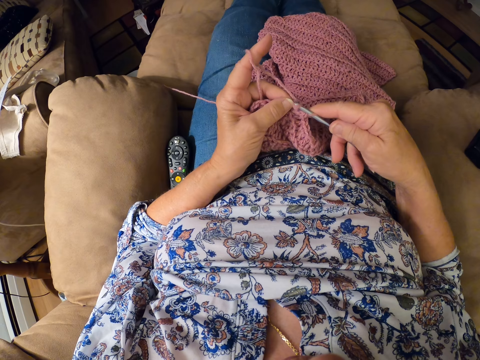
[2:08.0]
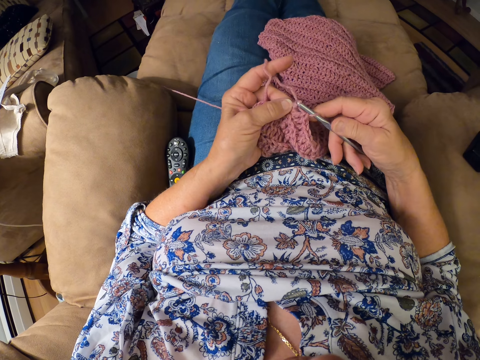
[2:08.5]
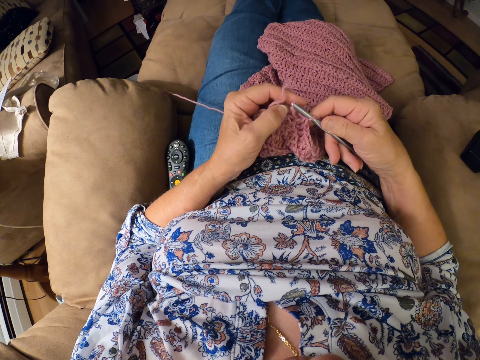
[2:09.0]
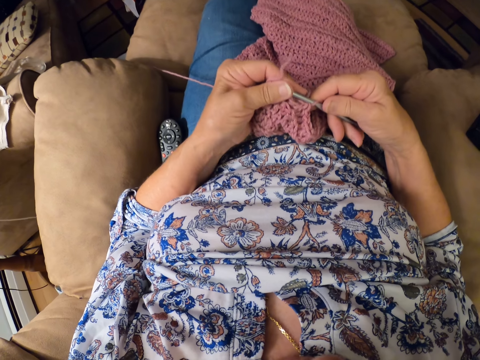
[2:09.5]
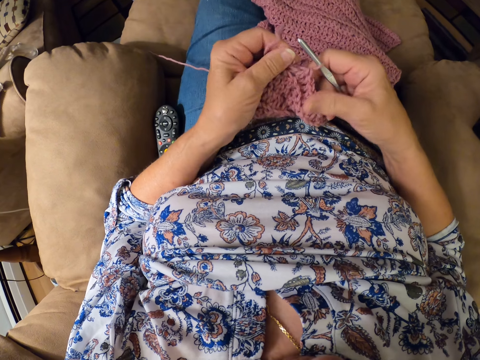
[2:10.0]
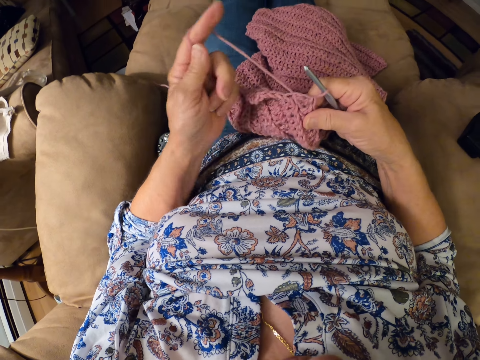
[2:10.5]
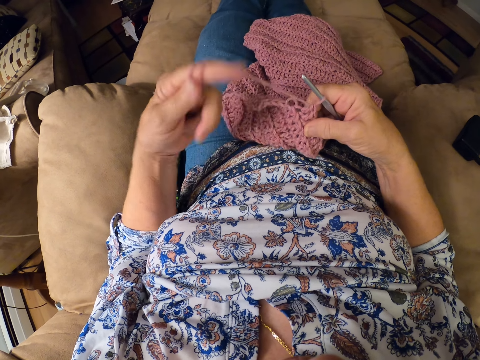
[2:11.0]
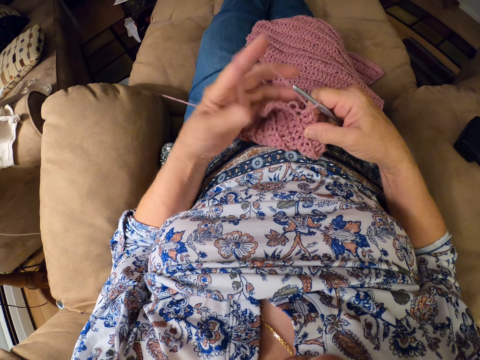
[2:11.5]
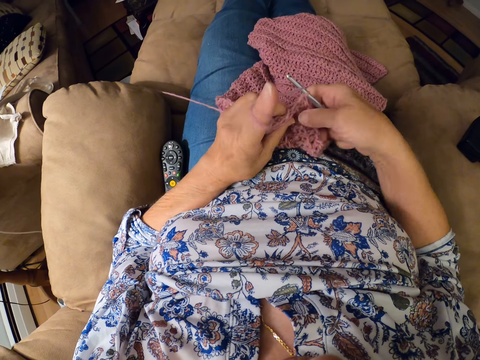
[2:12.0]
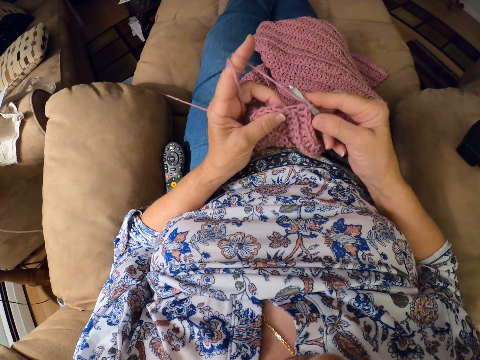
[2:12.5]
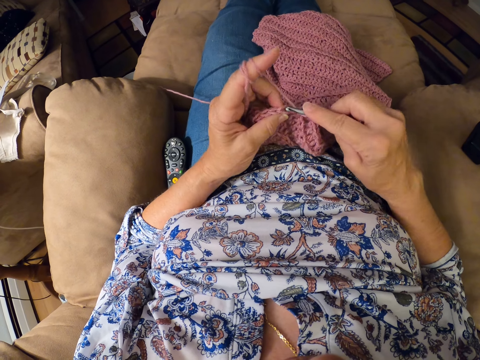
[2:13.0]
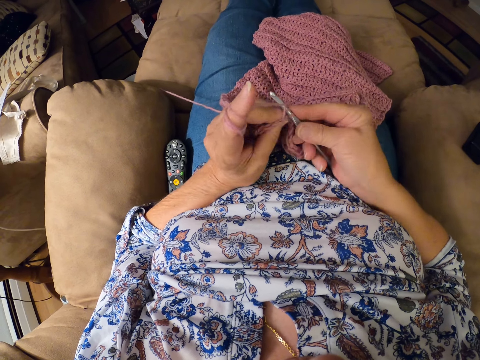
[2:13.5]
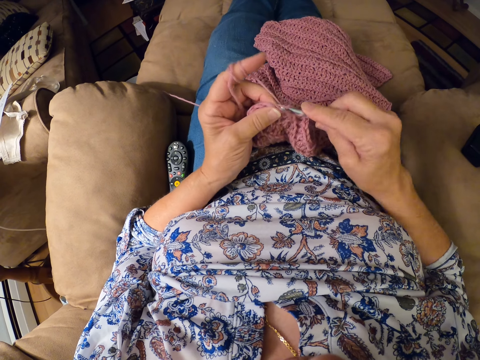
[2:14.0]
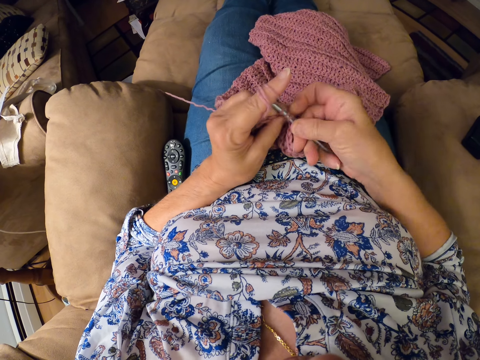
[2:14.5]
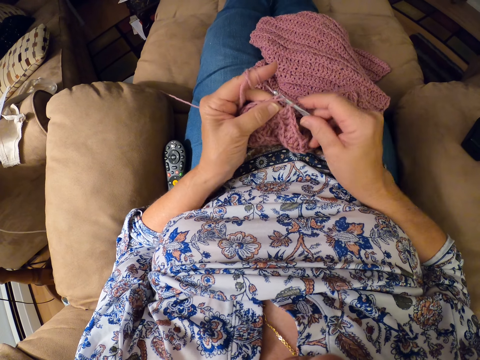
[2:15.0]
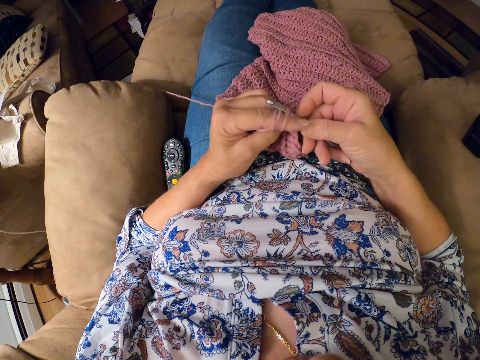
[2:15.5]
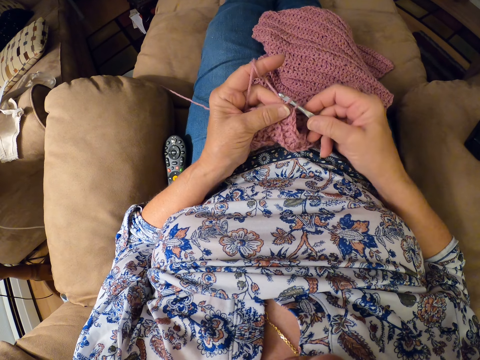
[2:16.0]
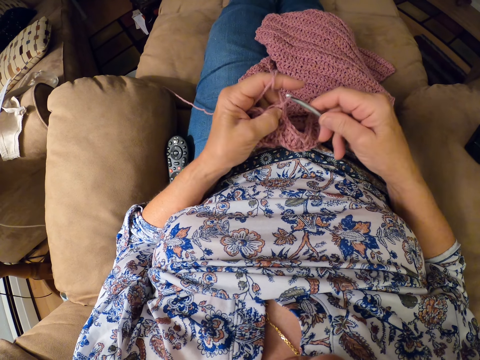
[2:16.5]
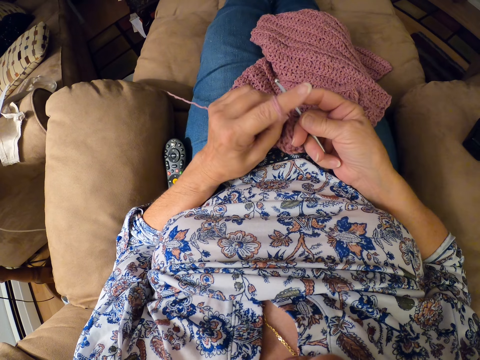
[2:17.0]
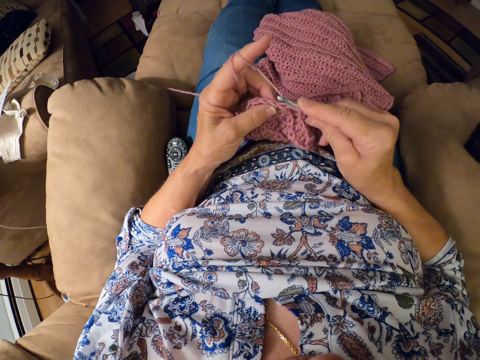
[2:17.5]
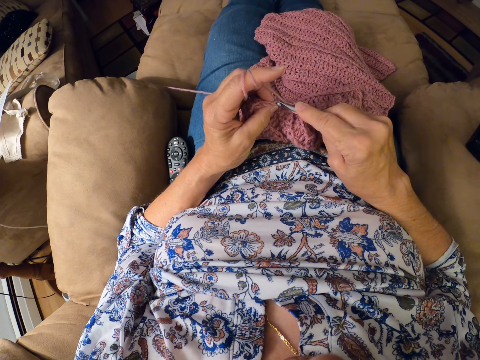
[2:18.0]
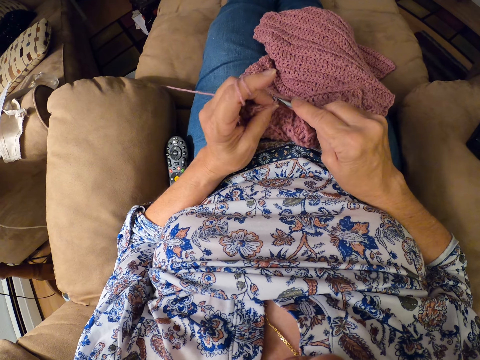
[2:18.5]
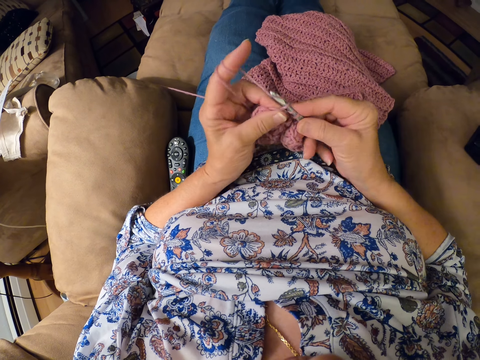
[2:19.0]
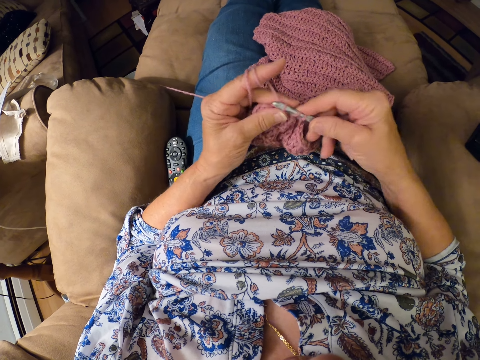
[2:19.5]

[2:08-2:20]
The camera wearer folds the yarn on her finger. She loosens the crochet bag. She crochets the woolen fabric with a crochet hook.

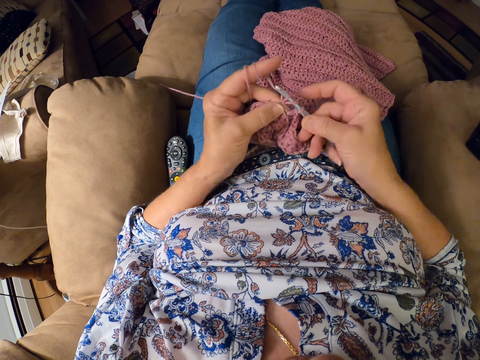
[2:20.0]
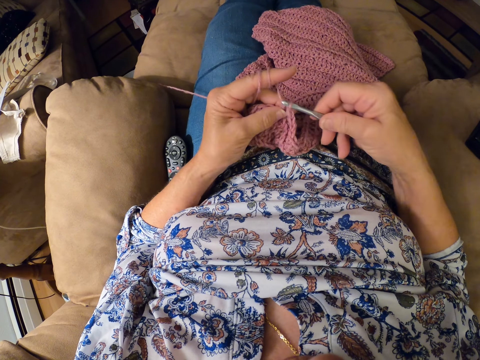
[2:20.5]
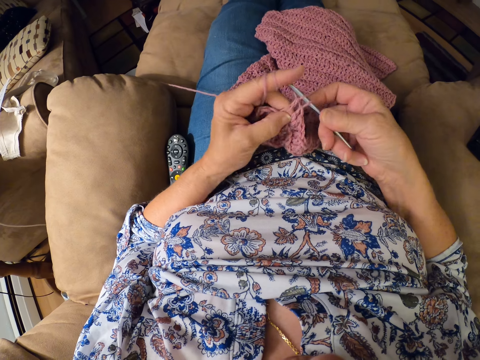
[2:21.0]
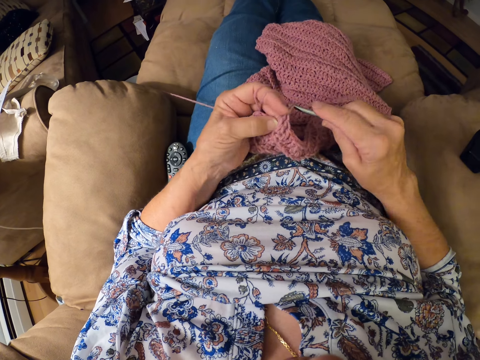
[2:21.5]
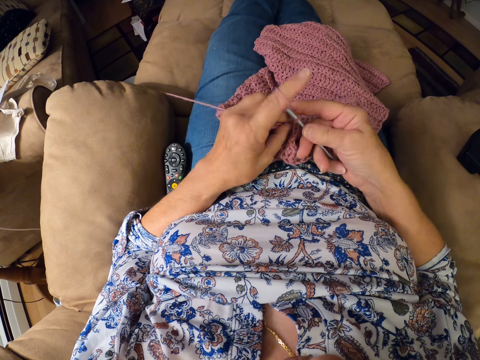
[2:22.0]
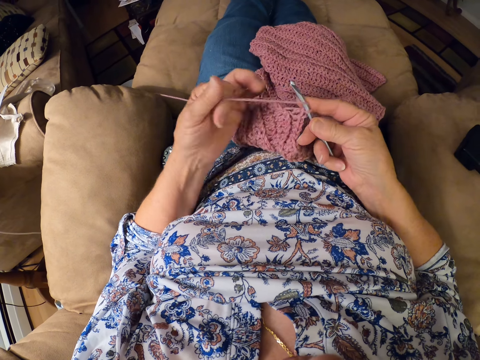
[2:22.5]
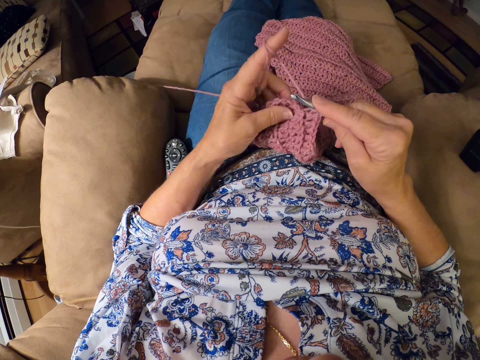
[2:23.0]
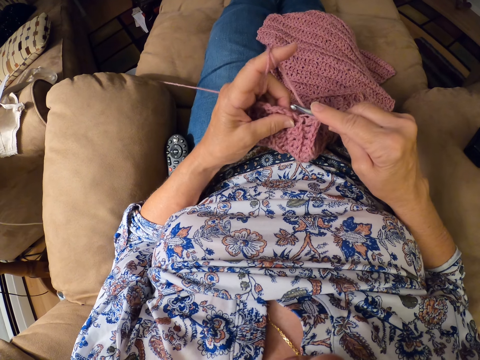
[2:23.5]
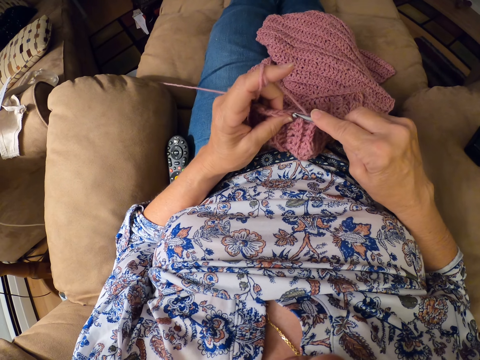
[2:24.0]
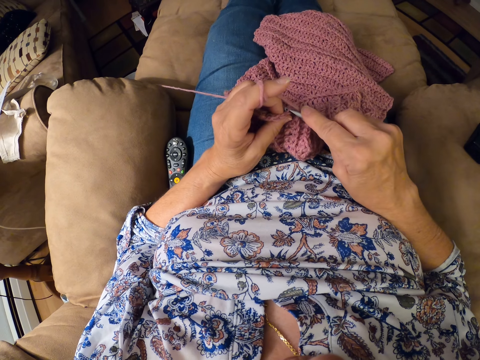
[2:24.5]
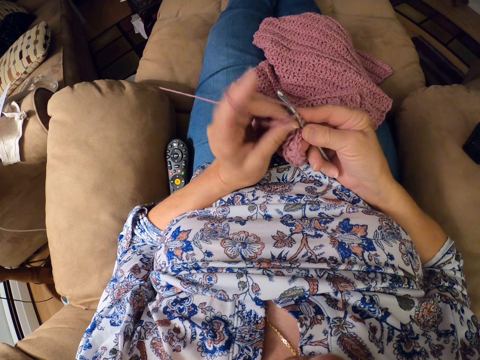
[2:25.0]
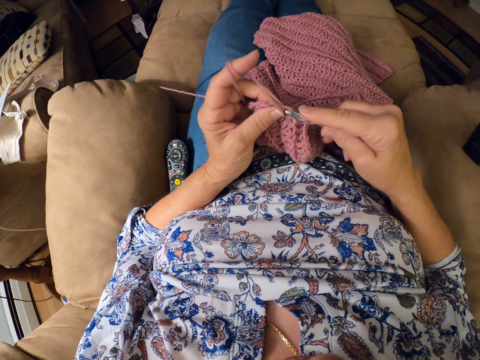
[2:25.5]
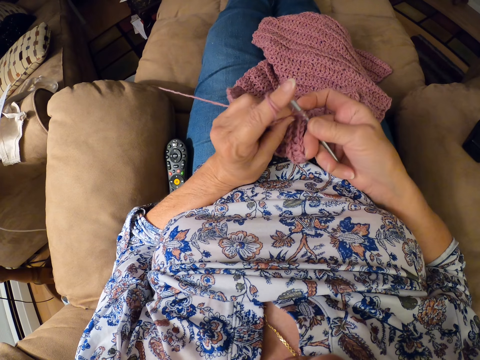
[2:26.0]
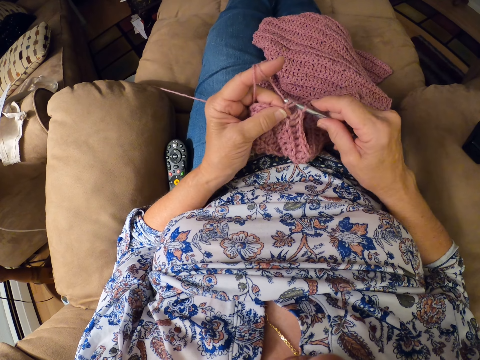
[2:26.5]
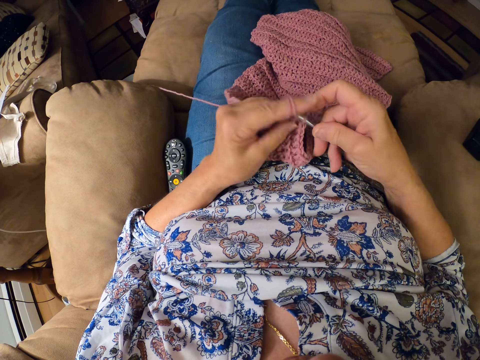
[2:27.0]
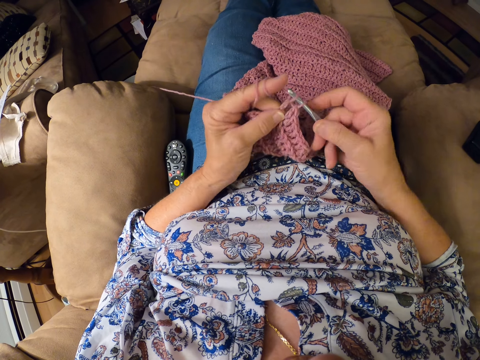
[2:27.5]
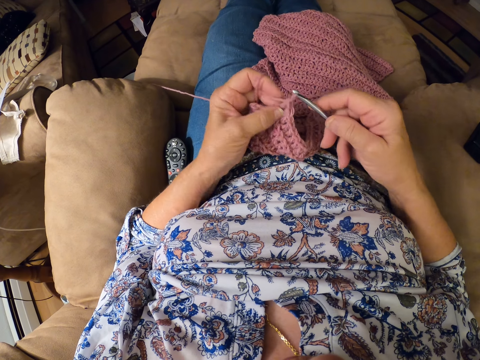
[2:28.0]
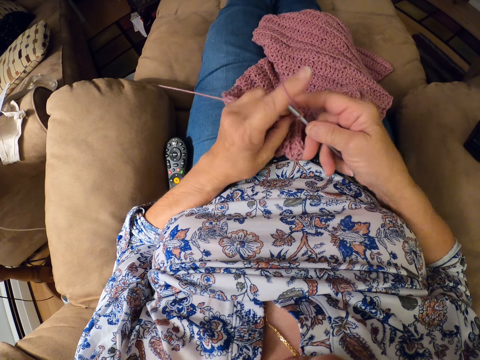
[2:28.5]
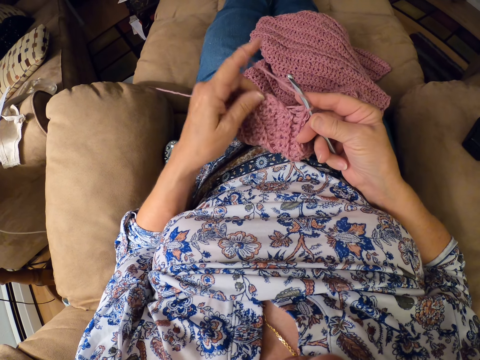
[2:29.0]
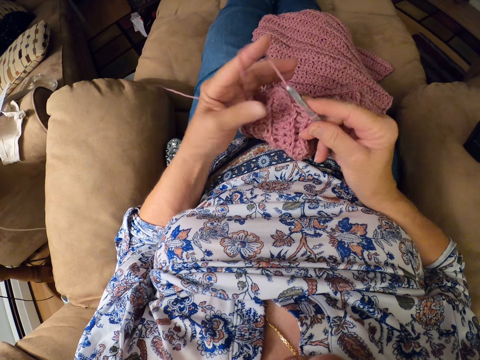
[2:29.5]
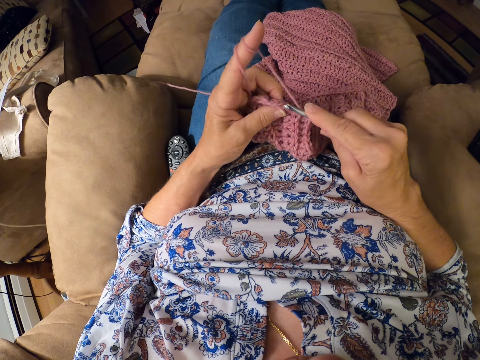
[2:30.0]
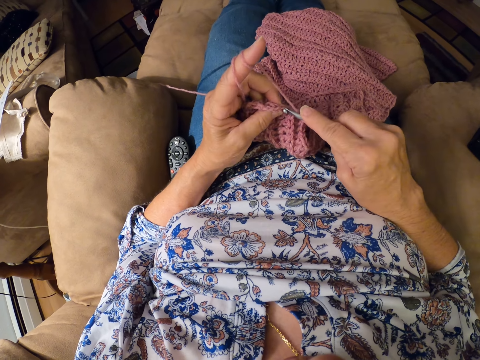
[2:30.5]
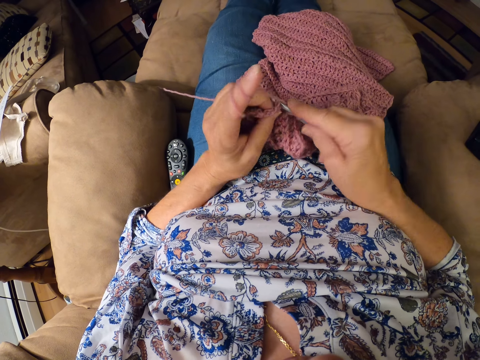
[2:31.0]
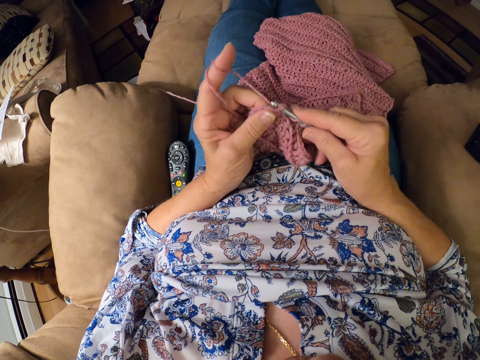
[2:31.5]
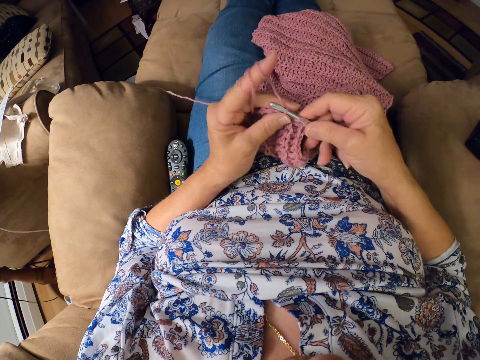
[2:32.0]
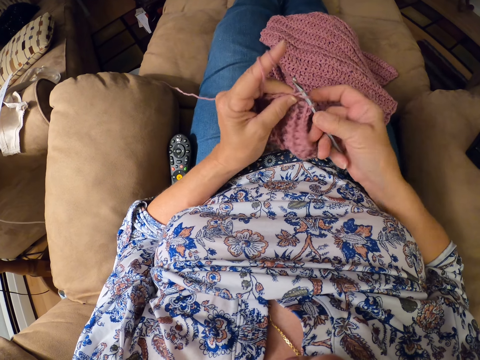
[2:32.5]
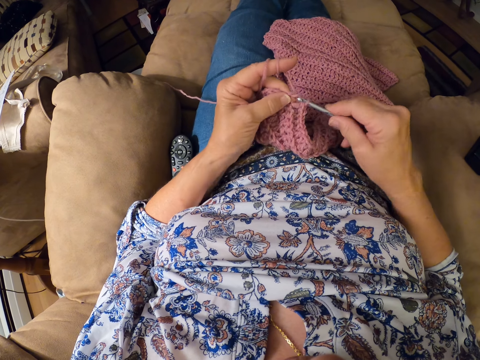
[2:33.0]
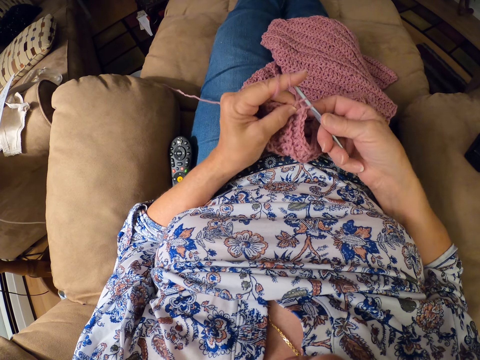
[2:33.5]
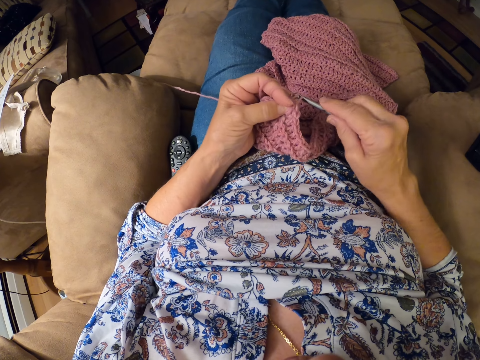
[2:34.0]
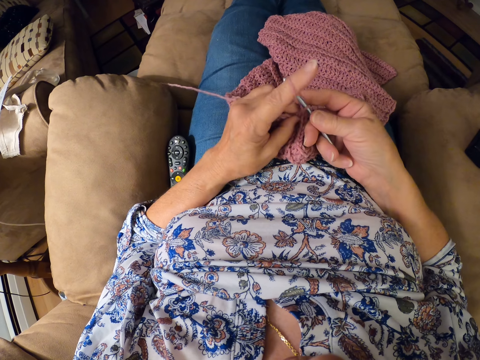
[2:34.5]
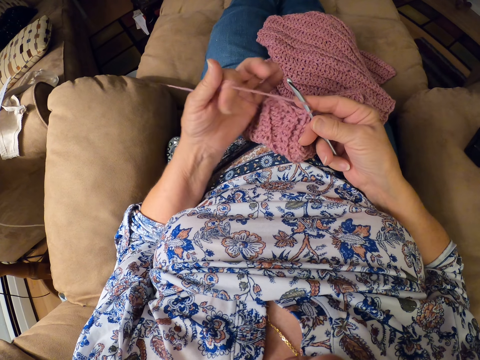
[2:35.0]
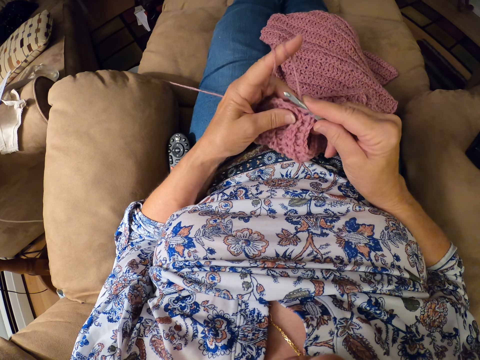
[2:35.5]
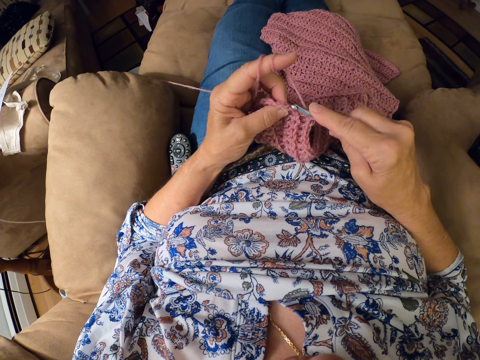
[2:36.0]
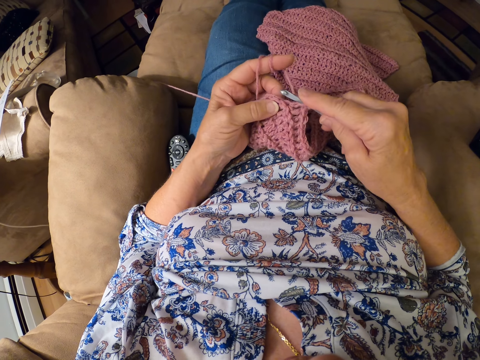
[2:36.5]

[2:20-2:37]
The camera wearer folds the yarn on her finger. She crochets the woolen fabric with a crochet hook. She folds the yarn on her finger. She crochets the woolen fabric with the crochet hook. She folds the yarn on her finger.
